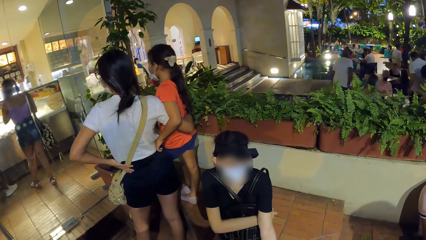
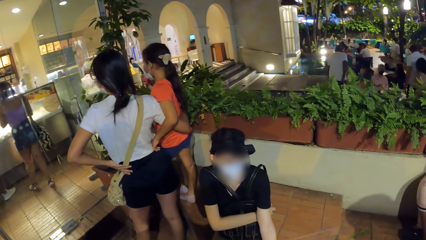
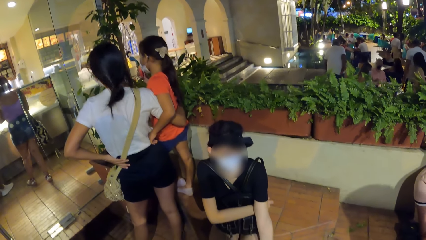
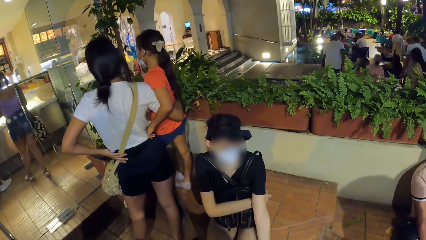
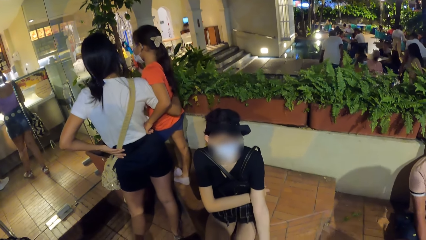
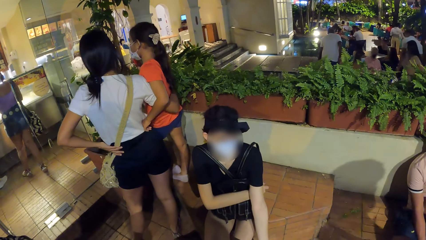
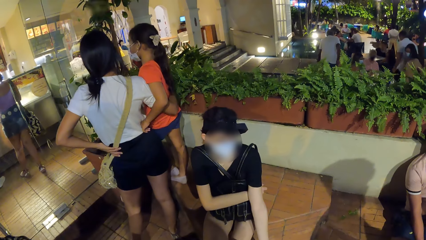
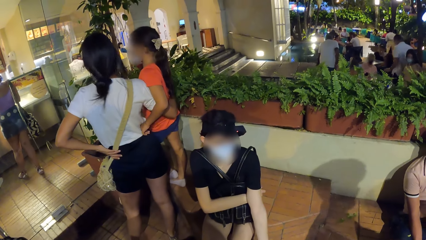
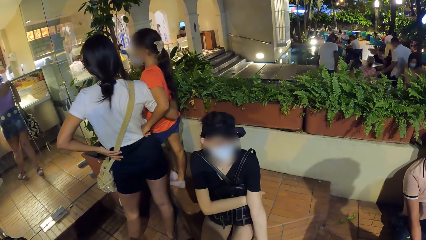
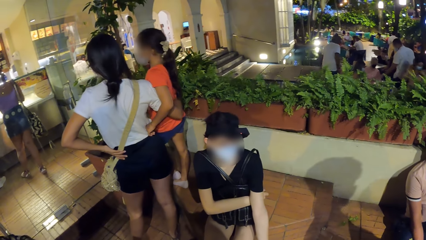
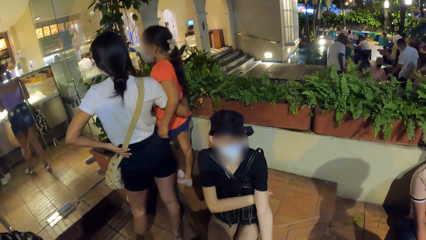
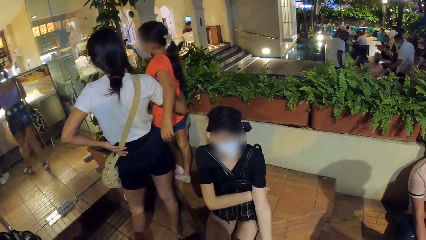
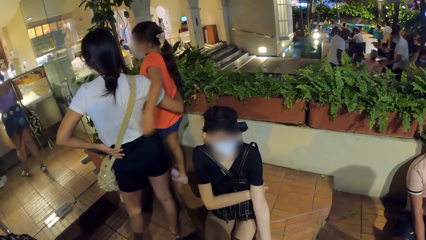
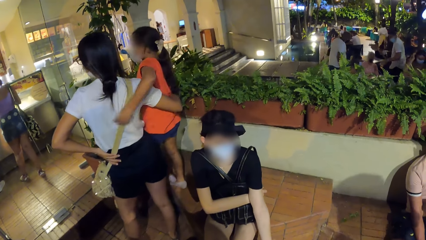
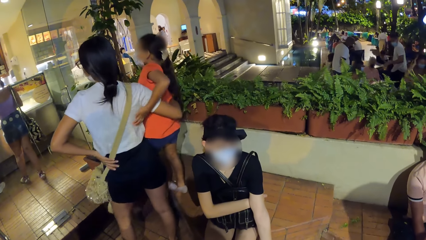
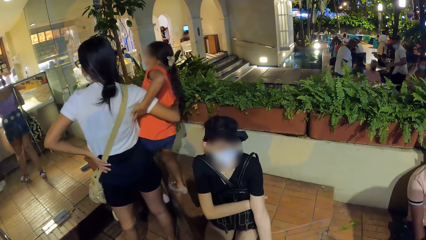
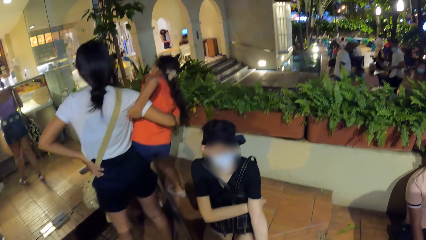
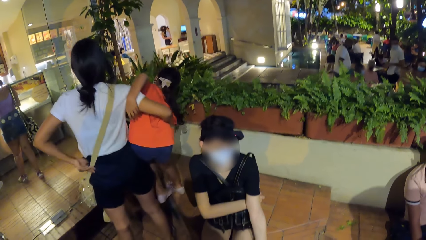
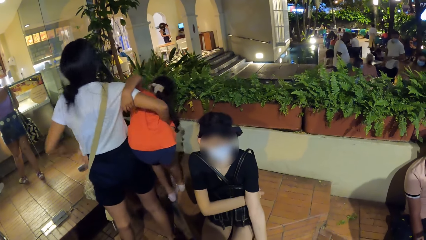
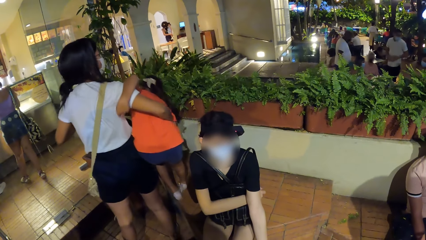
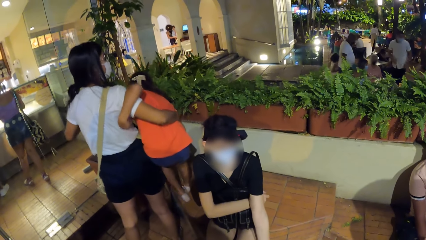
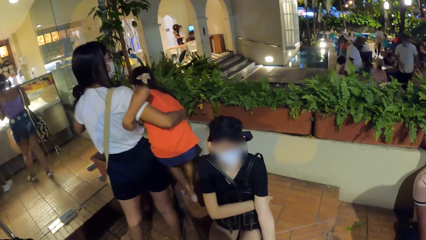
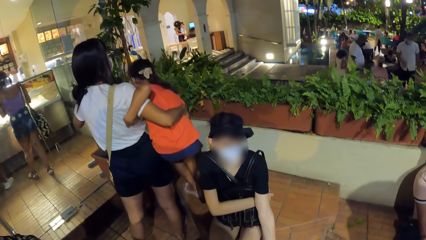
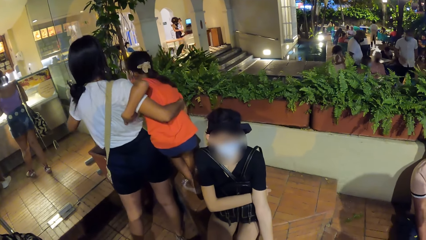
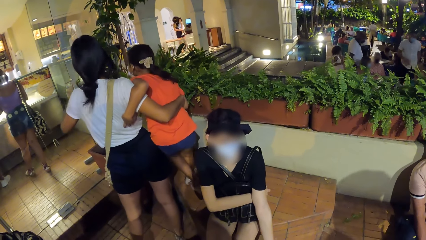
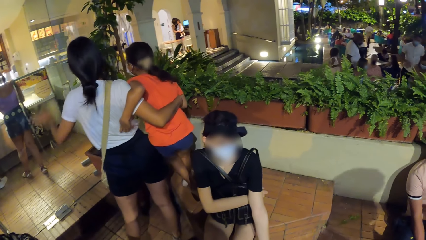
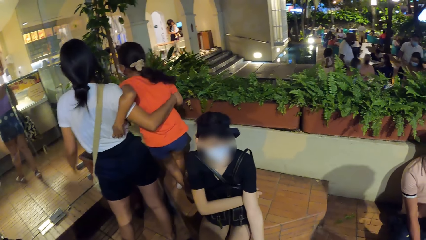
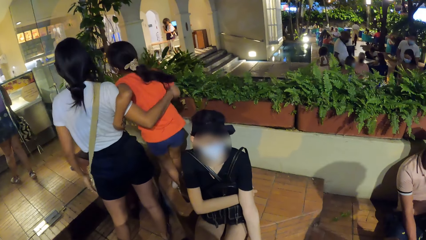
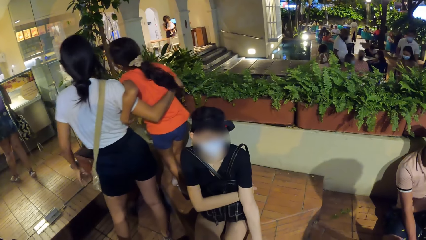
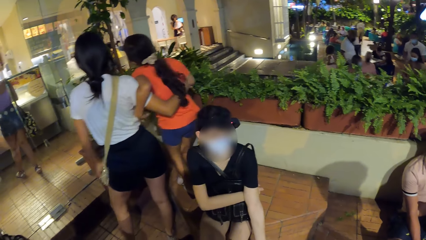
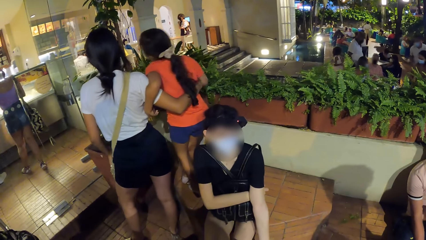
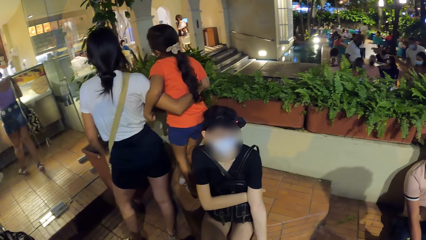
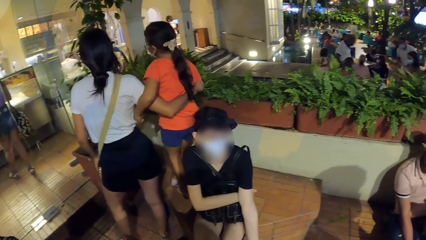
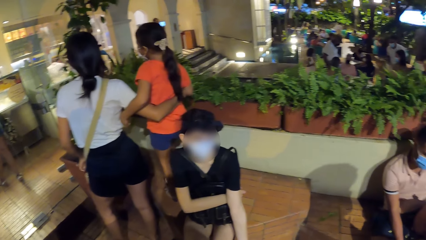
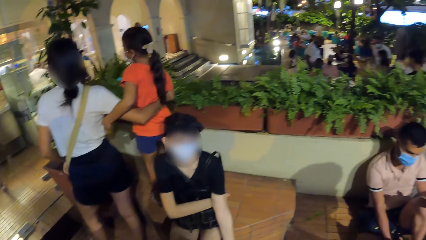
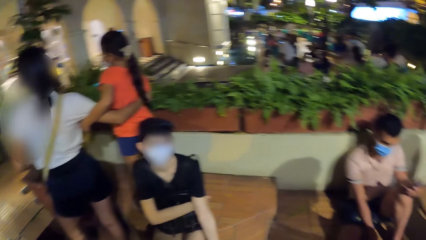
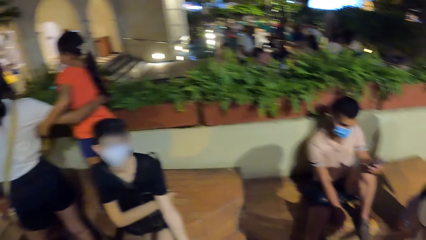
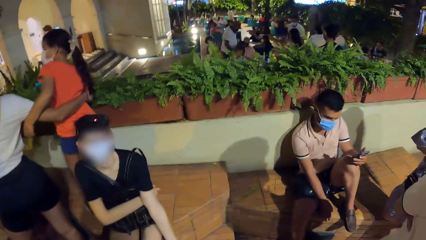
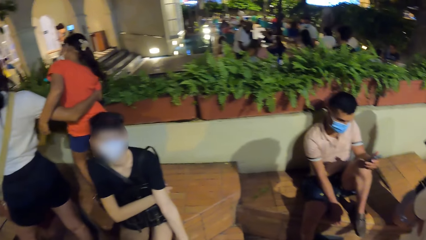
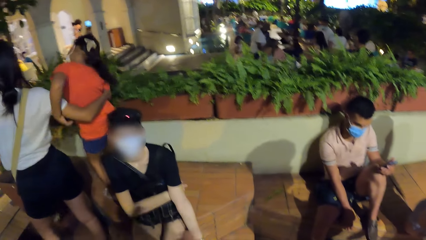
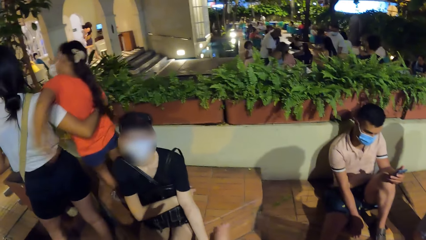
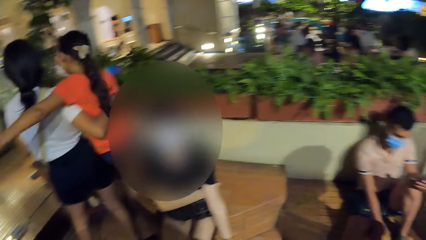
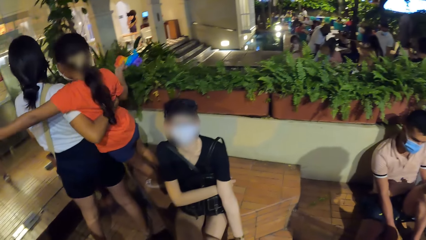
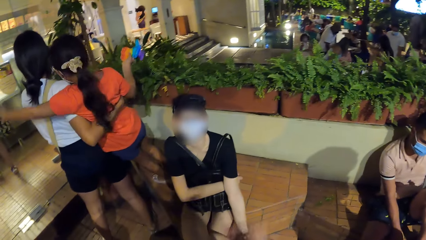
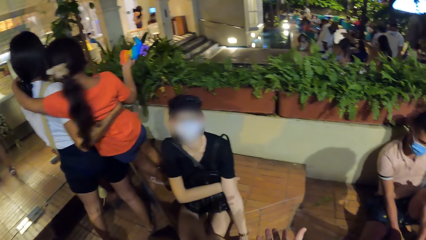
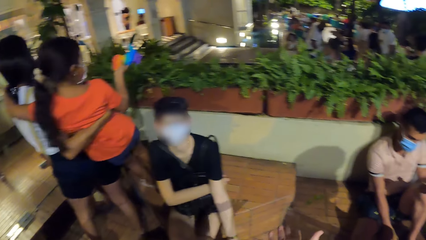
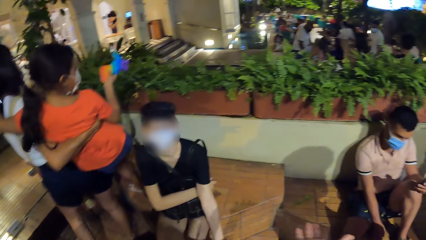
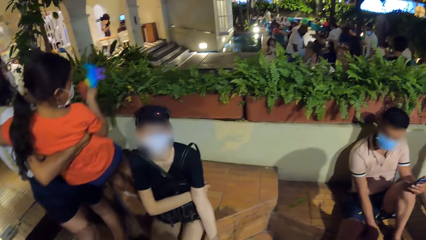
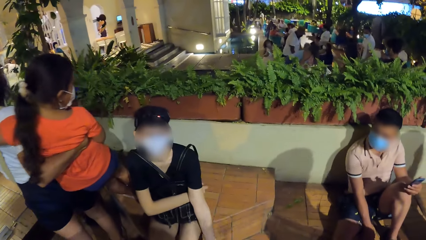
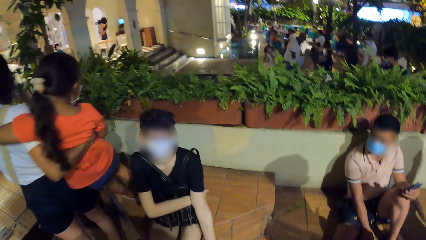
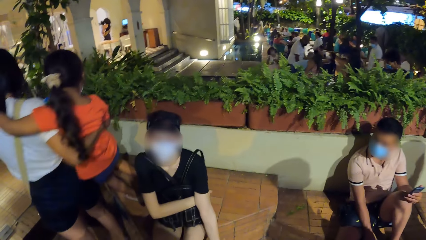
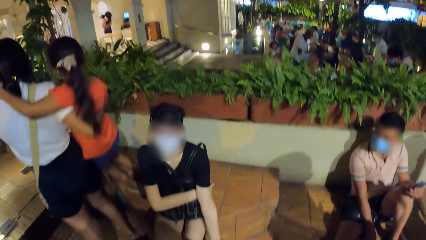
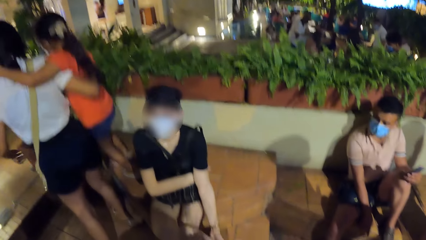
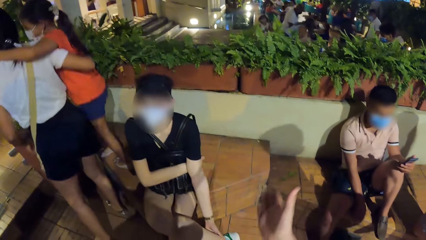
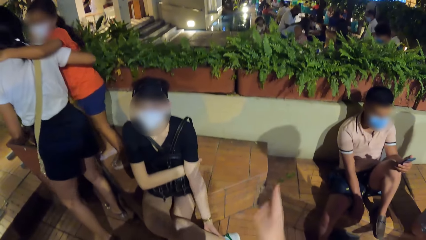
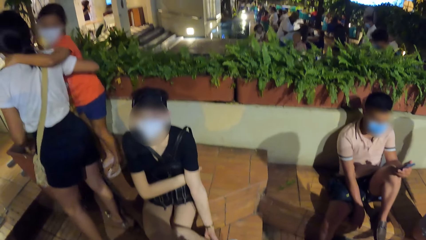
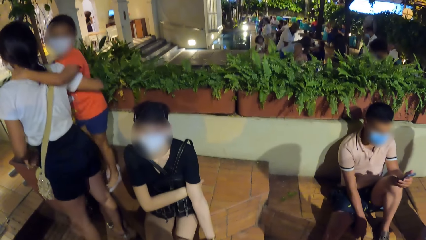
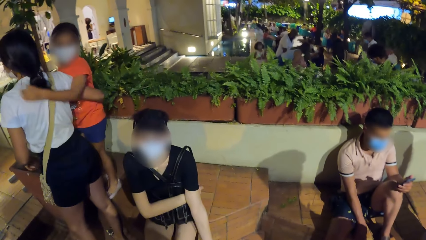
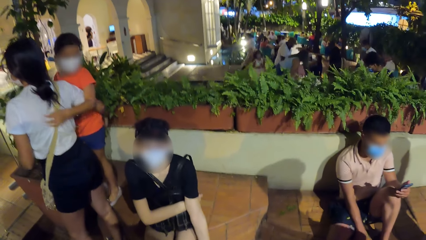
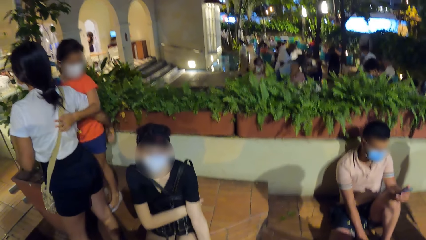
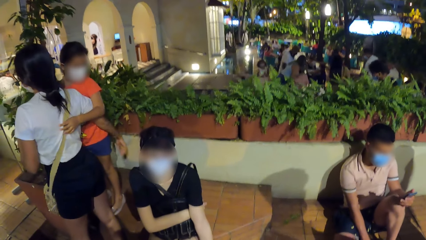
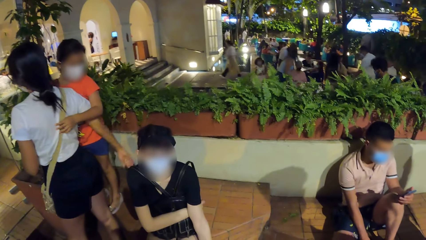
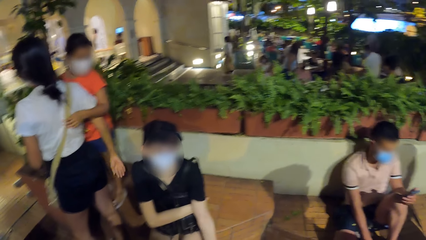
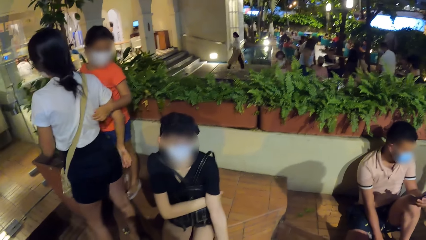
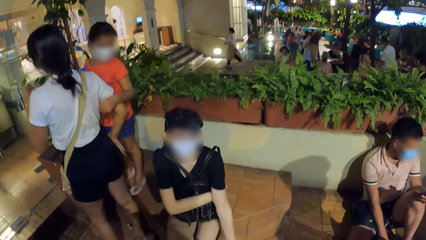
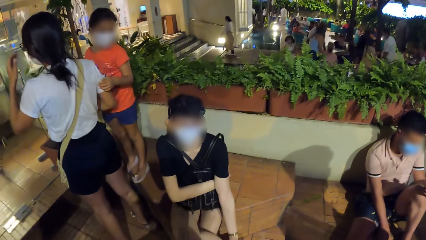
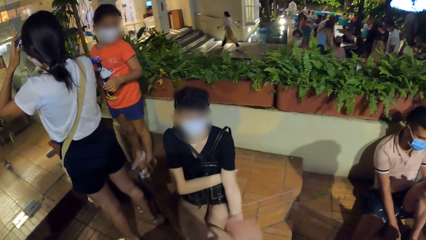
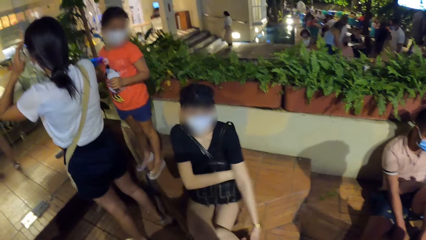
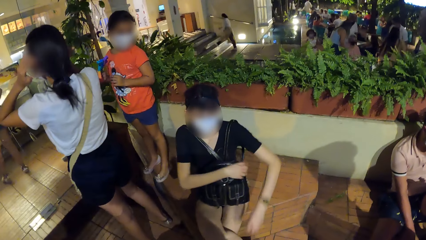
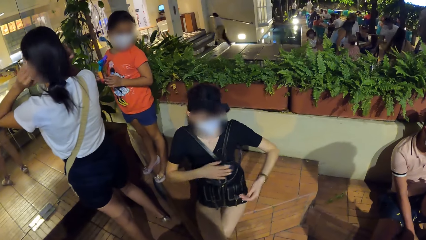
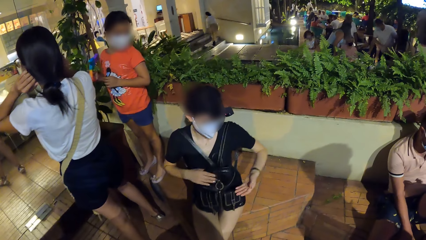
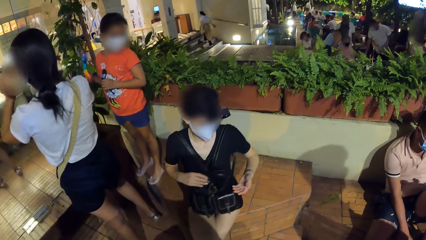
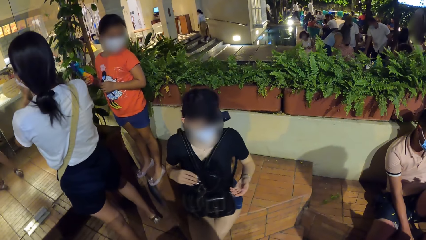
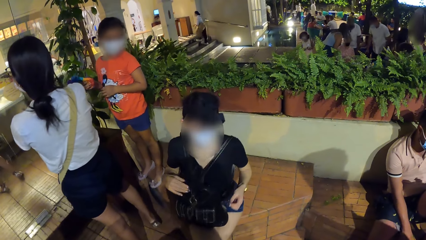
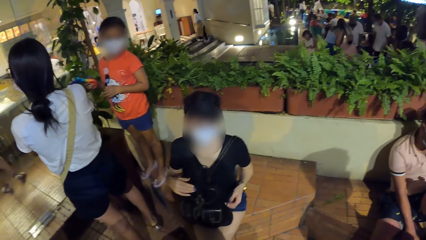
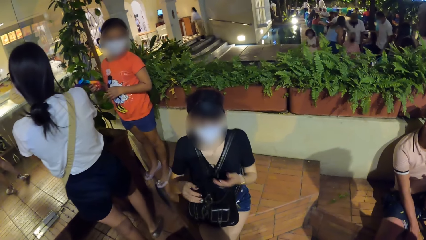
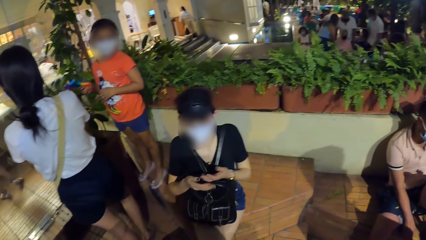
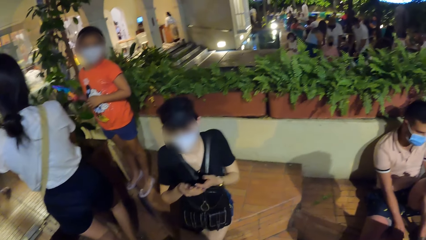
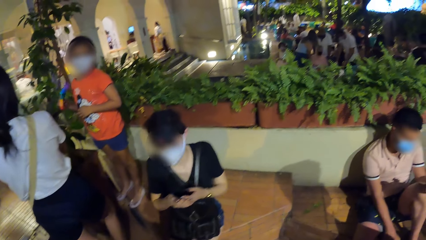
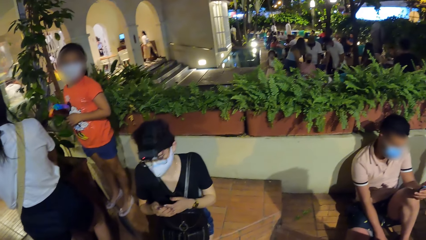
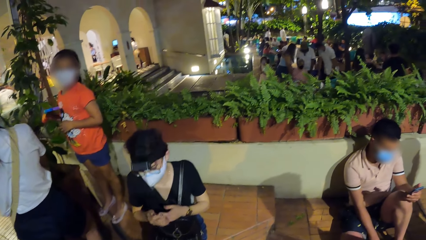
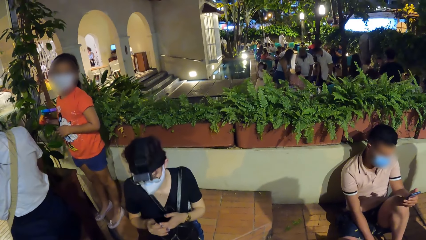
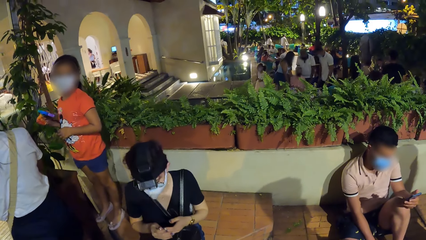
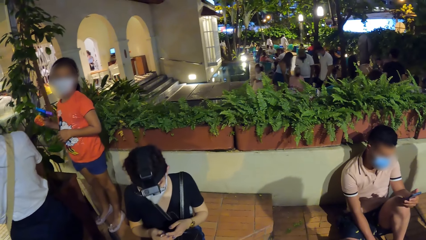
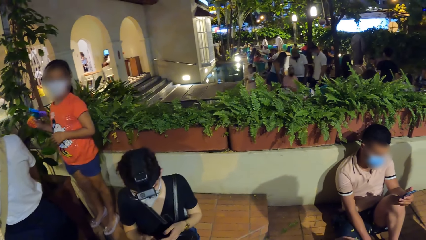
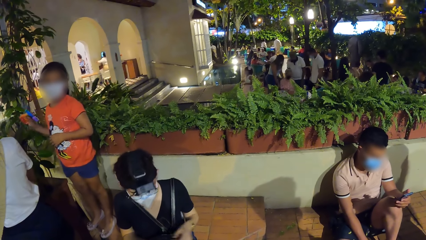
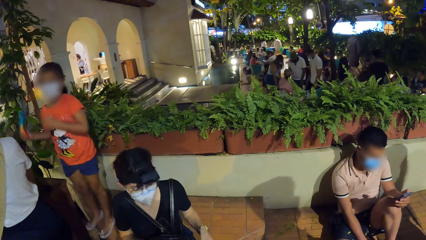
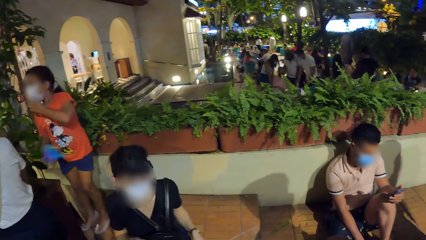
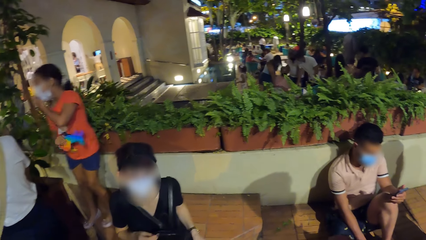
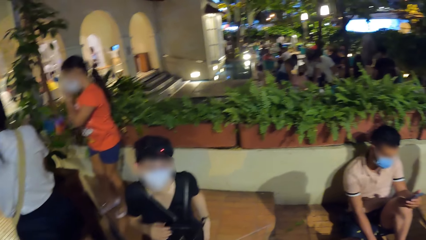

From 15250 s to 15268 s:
A man holds a phone with his left hand. The camera wearer gesticulates with his right hand. He looks around the restaurant. The woman adjusts the backpack with her hands and holds the bag with both hands. The woman puts her hands together and holds her hands. The camera wearer looks around the restaurant.
